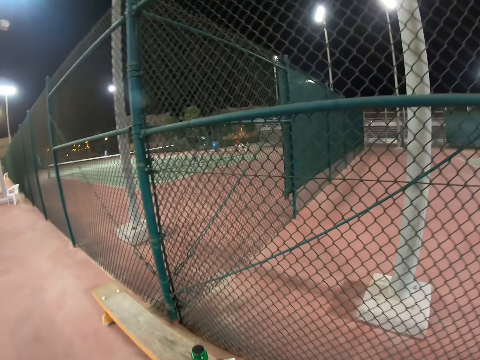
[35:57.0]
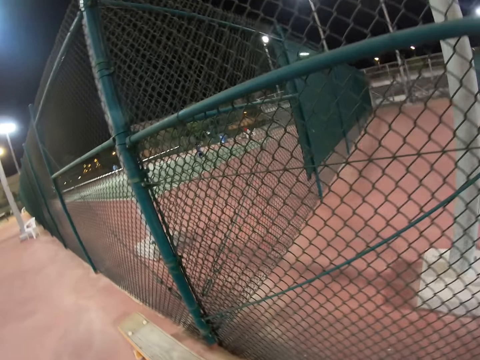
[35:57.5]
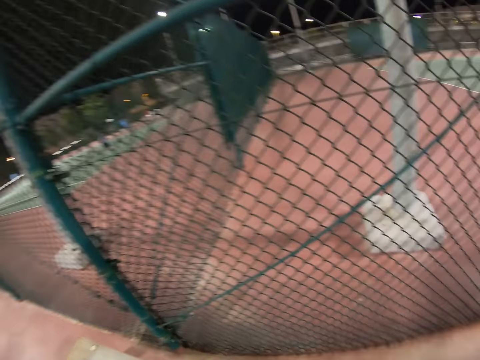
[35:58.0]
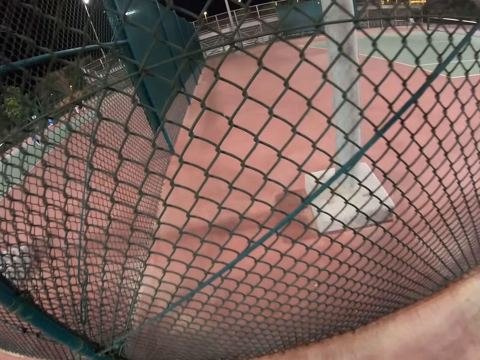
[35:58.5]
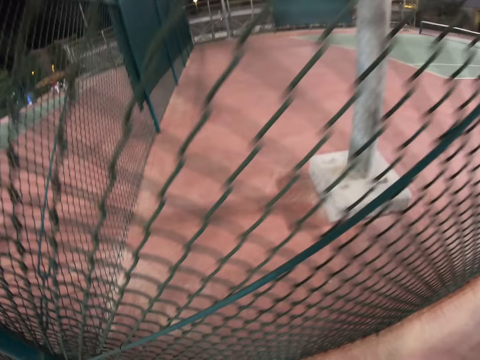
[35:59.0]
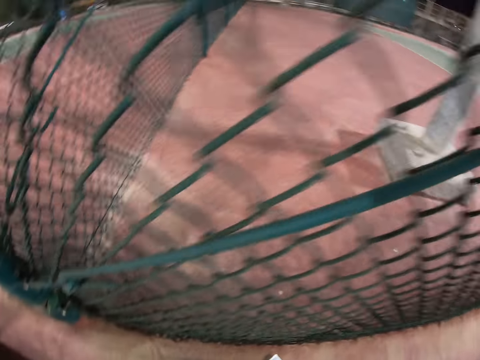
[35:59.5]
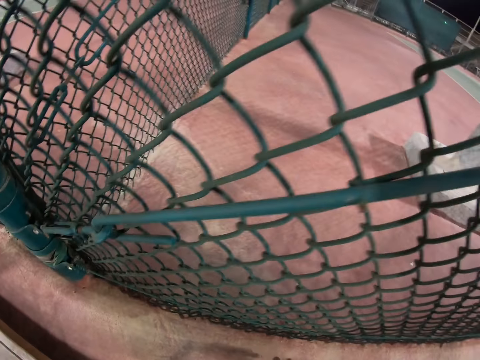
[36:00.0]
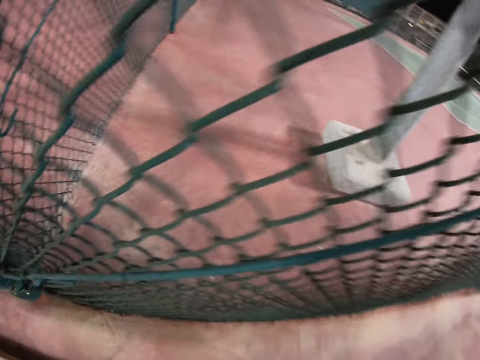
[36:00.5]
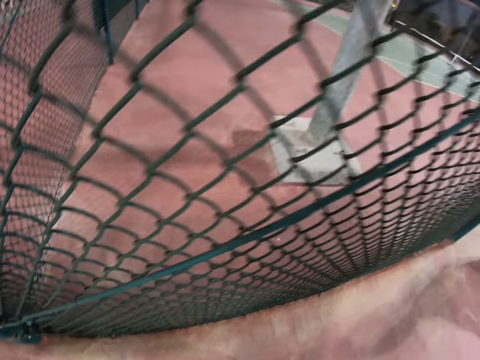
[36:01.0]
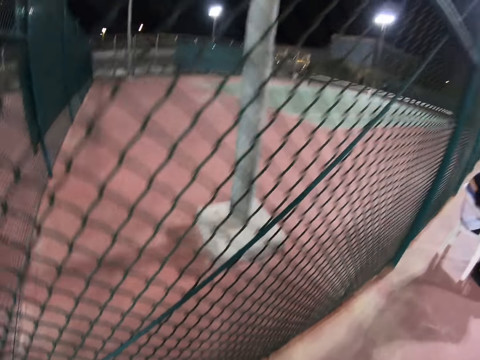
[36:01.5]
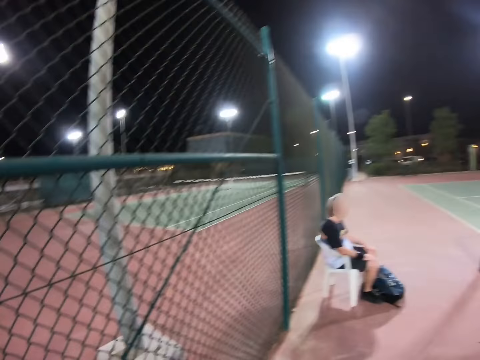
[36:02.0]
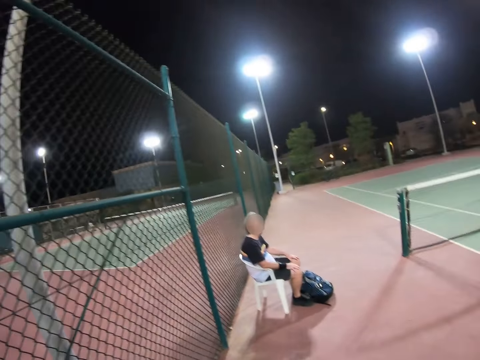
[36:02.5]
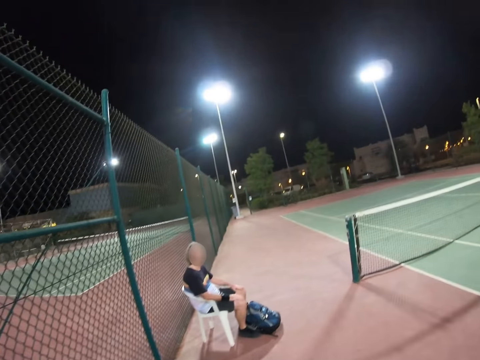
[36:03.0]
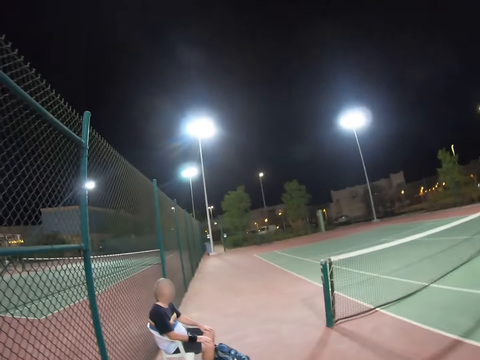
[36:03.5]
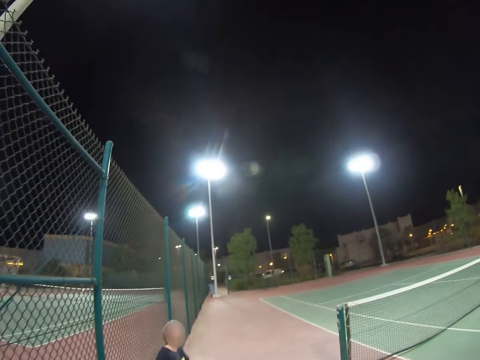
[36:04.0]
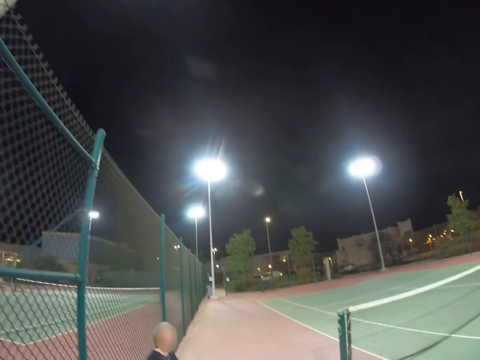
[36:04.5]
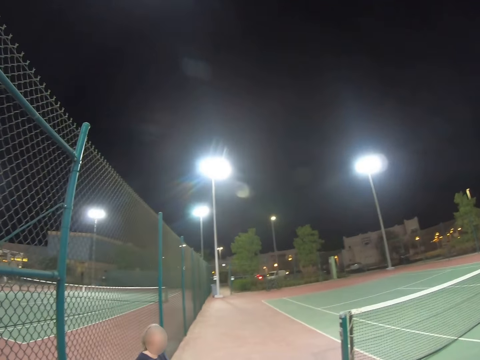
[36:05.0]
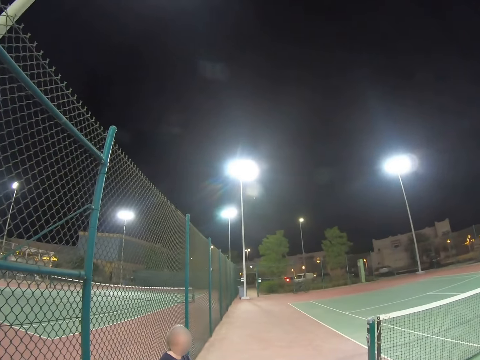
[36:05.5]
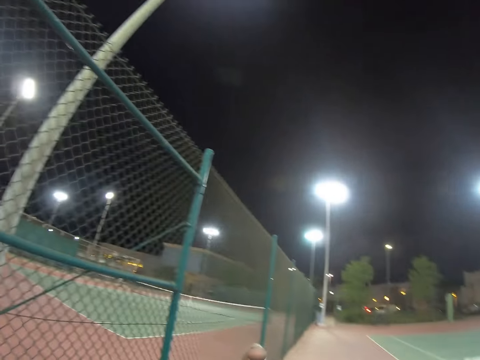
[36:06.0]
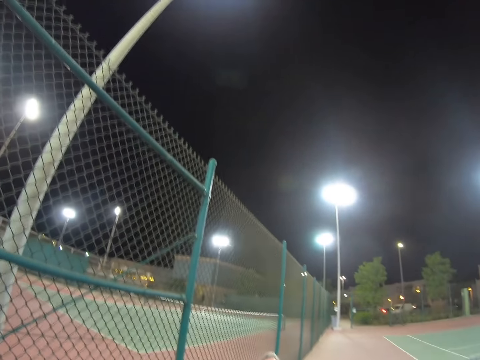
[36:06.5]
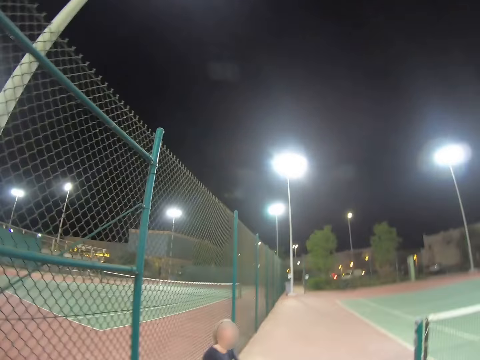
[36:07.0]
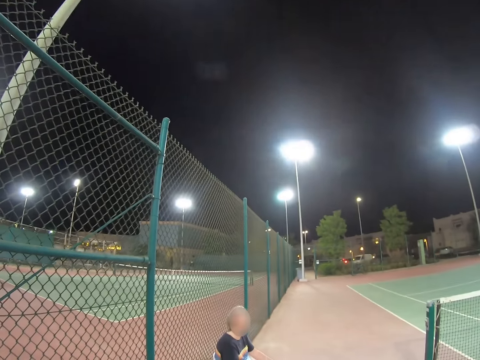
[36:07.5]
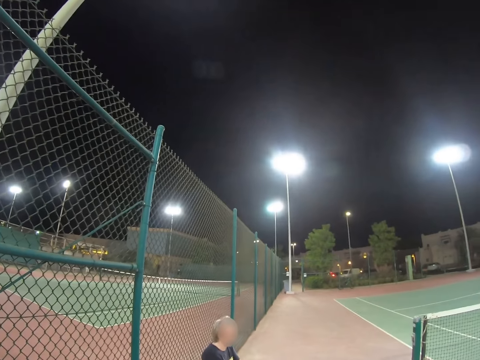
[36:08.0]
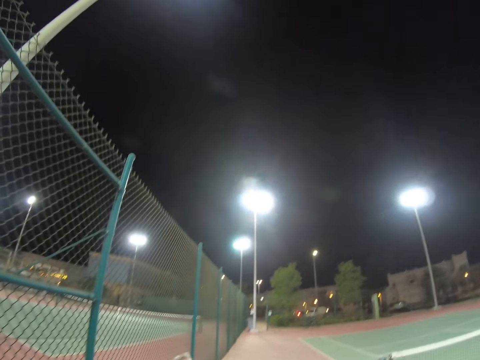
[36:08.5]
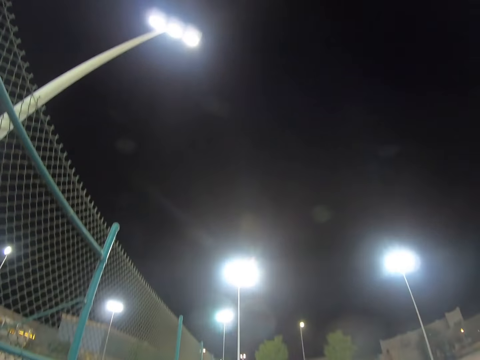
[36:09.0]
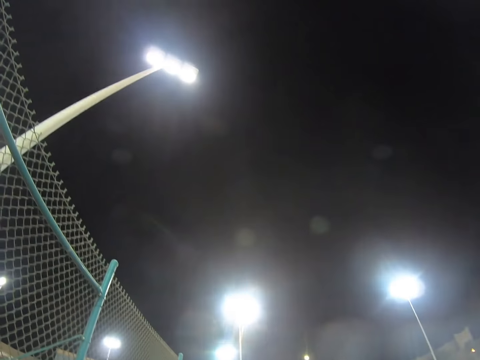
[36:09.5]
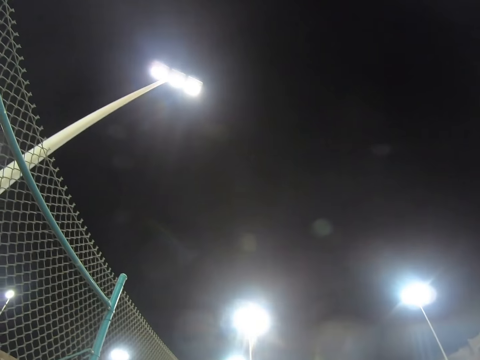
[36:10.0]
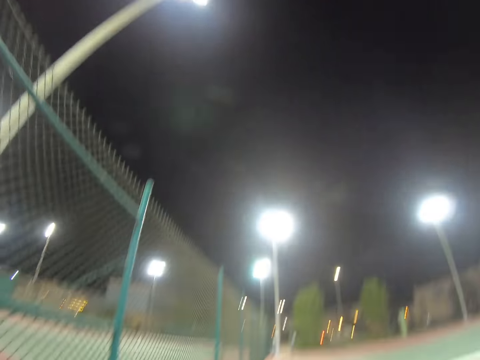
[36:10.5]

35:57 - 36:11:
The camera wearer walks towards the bench. They lean forward. They stand. They stop.

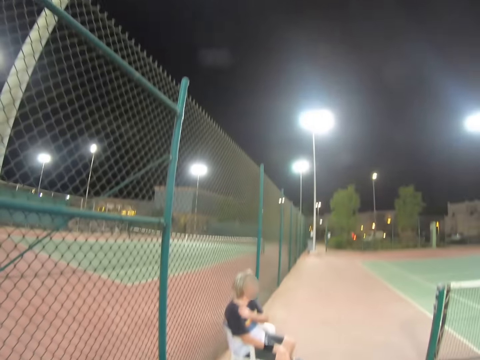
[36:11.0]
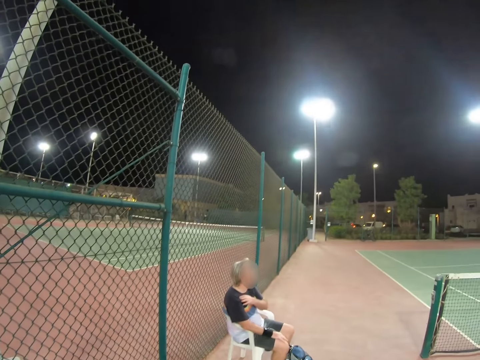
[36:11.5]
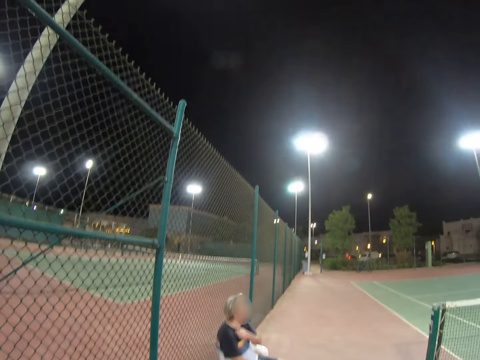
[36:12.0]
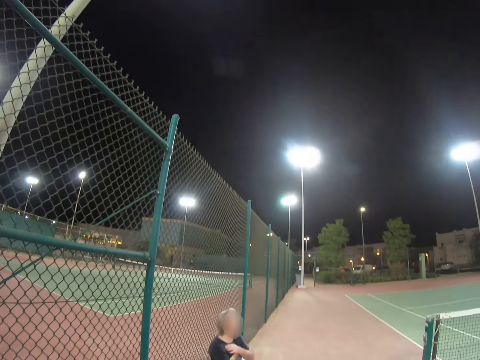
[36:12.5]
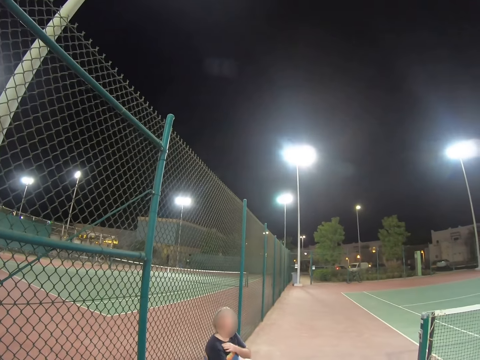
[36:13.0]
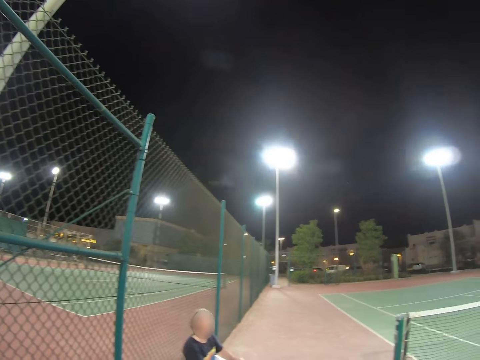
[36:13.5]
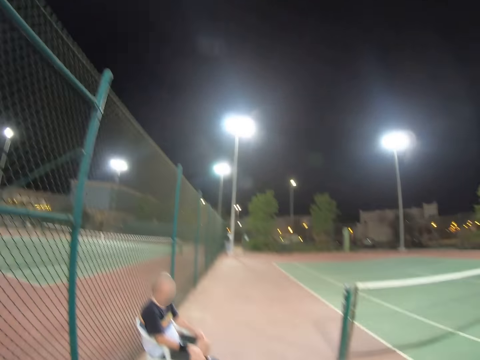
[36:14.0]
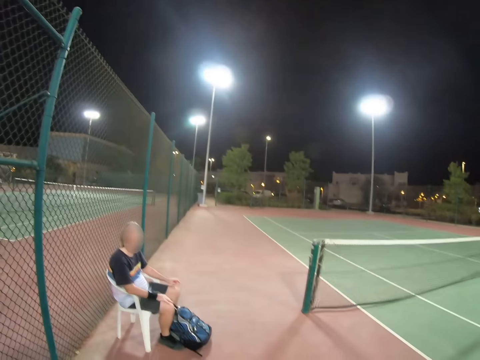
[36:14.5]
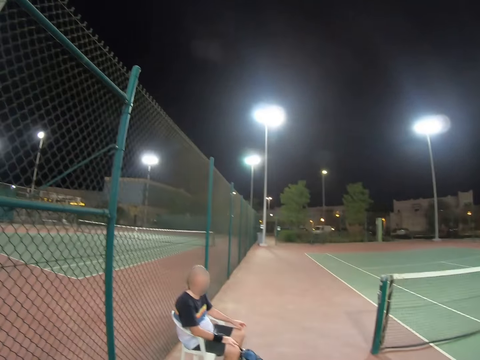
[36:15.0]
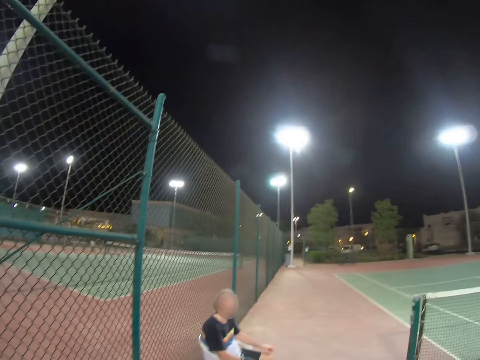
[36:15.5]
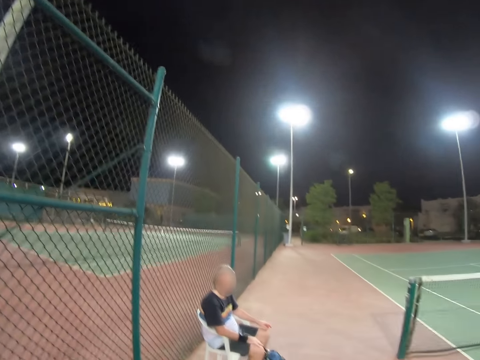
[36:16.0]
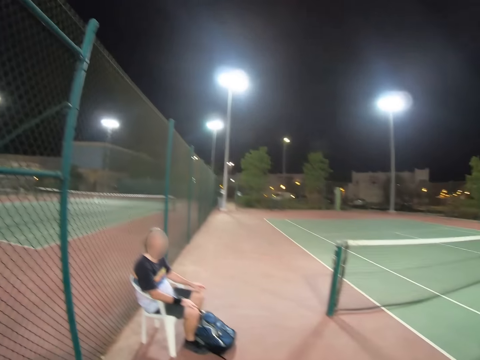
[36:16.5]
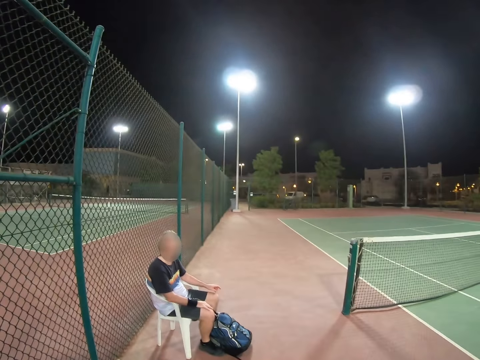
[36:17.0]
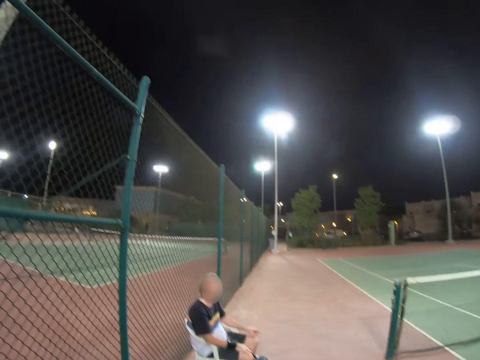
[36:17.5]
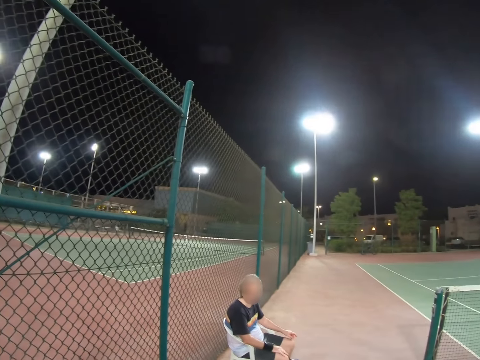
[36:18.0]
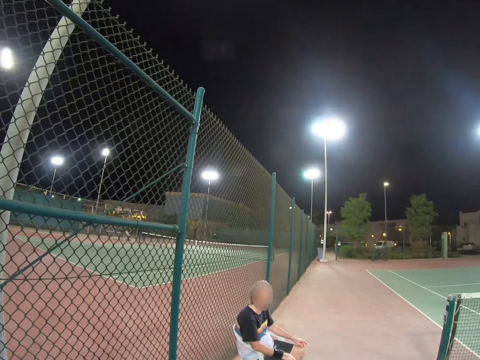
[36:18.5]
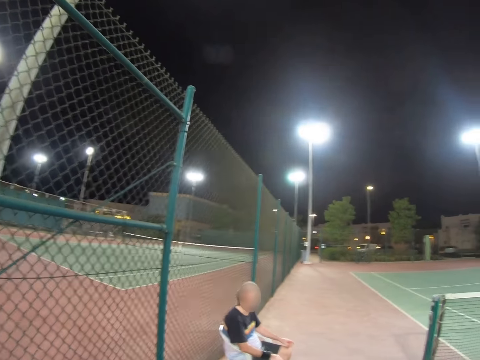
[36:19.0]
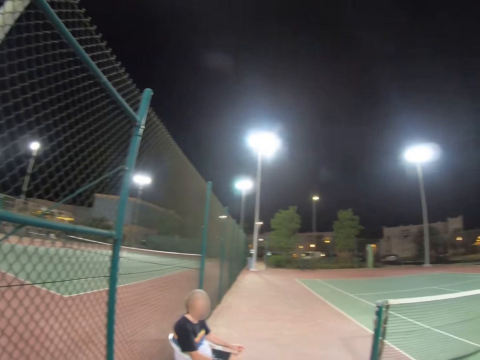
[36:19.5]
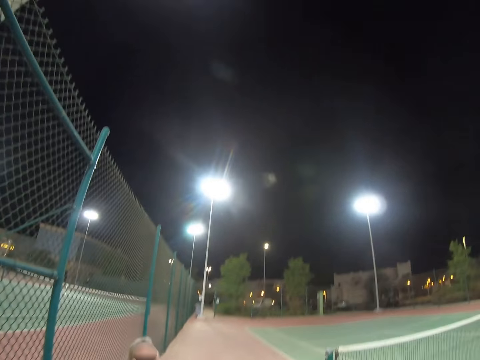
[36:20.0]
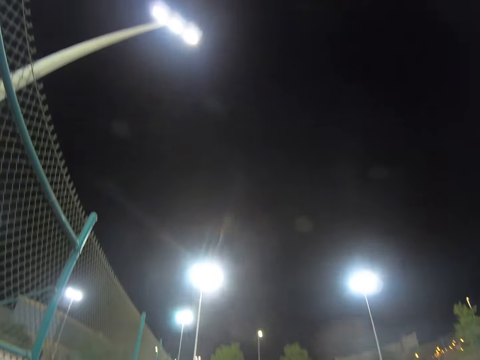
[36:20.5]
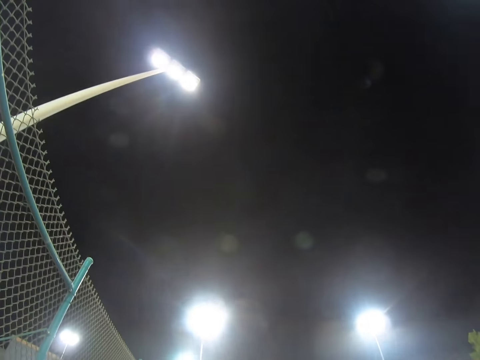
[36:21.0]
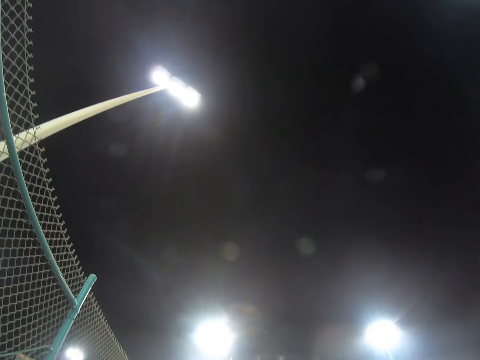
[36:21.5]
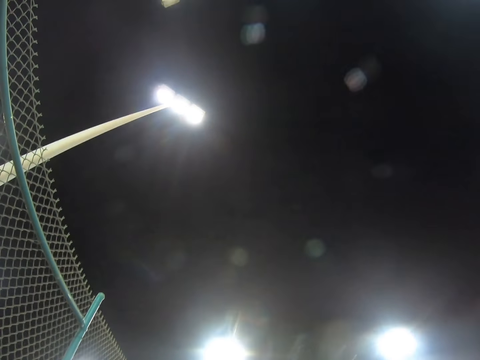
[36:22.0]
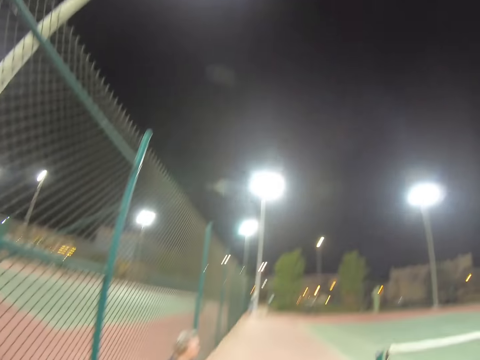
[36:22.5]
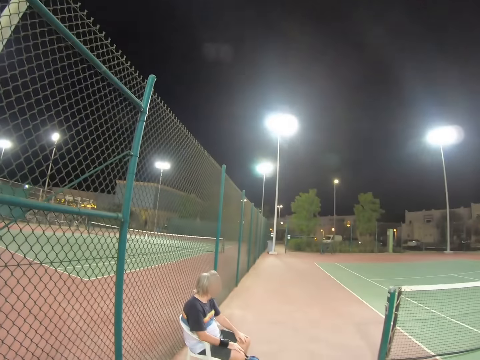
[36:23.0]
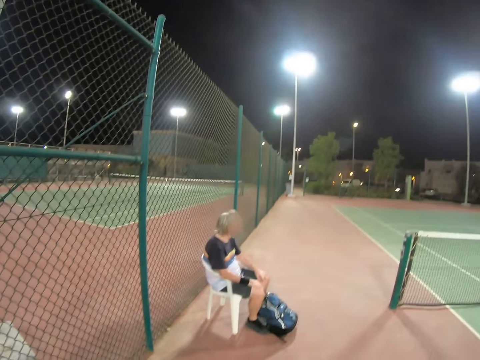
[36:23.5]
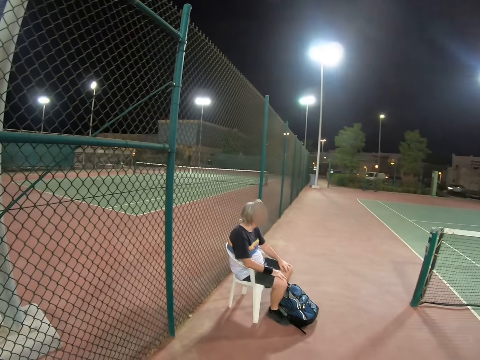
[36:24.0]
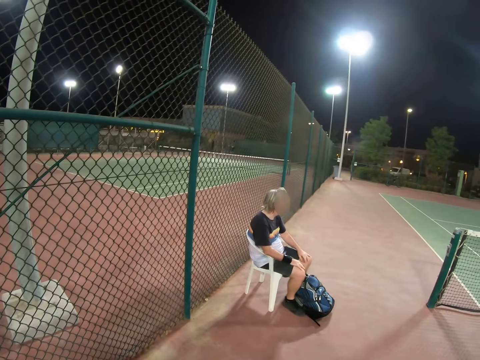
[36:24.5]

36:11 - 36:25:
A man taps his shoulder. The man scratches the shoulder. The man lets go of his shoulder. The man holds his knees. The camera wearer moves. The man touches the knees. The man raises his hand to something. The camera wearer moves something.
